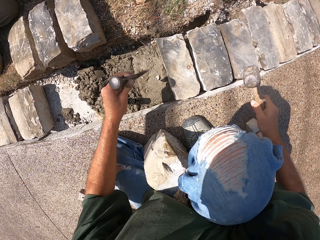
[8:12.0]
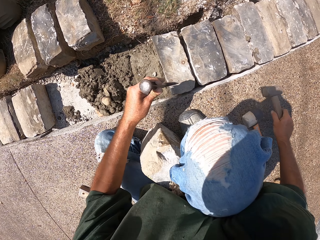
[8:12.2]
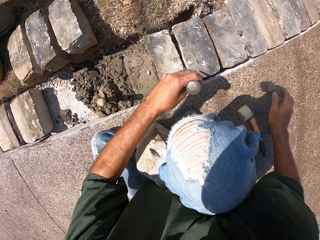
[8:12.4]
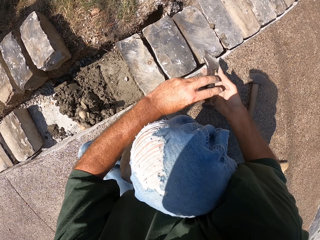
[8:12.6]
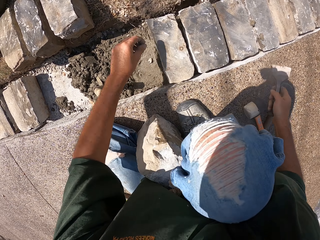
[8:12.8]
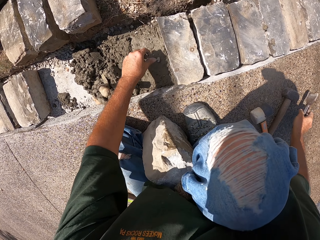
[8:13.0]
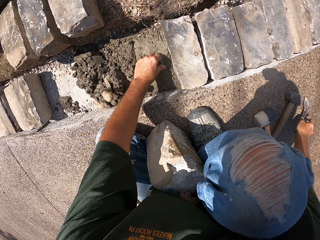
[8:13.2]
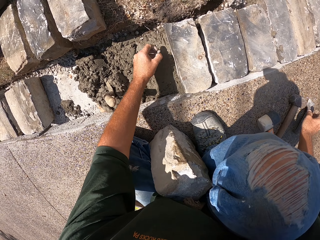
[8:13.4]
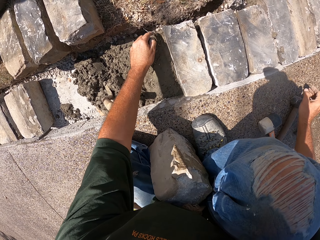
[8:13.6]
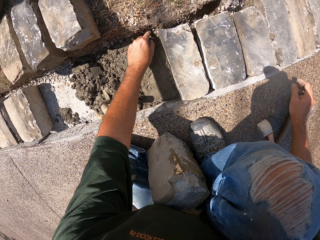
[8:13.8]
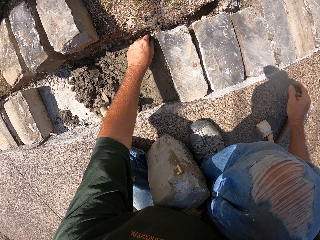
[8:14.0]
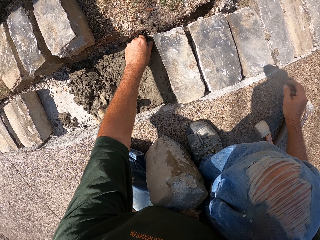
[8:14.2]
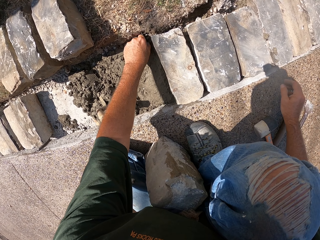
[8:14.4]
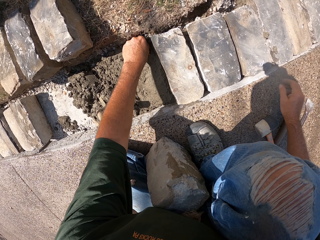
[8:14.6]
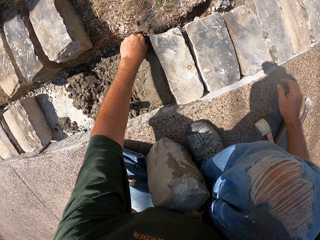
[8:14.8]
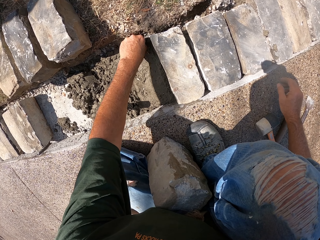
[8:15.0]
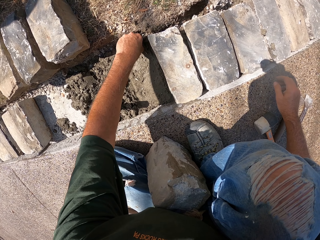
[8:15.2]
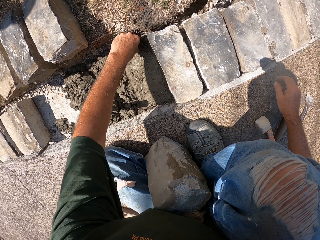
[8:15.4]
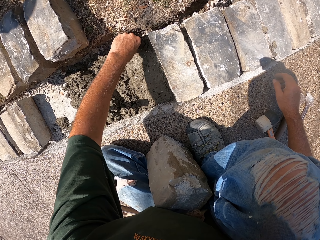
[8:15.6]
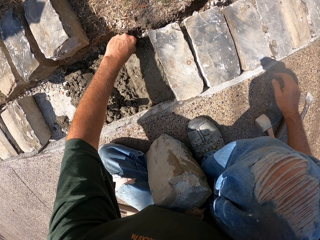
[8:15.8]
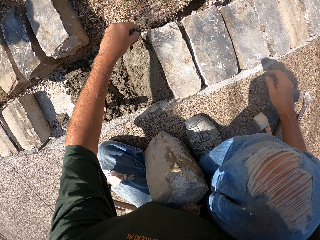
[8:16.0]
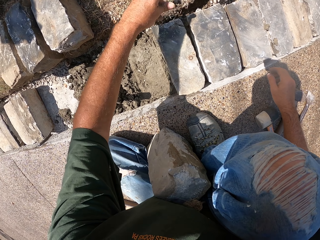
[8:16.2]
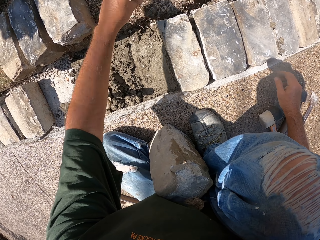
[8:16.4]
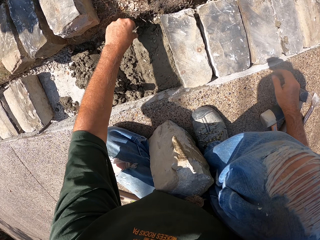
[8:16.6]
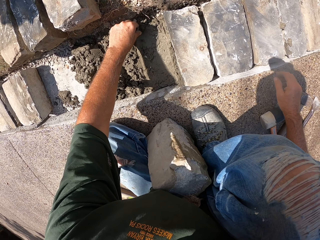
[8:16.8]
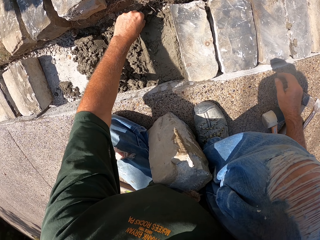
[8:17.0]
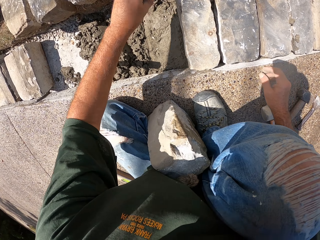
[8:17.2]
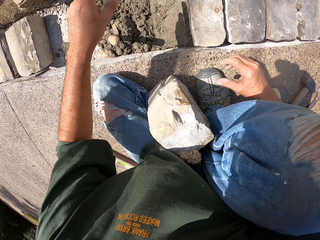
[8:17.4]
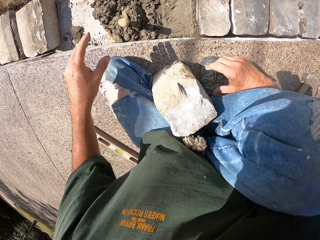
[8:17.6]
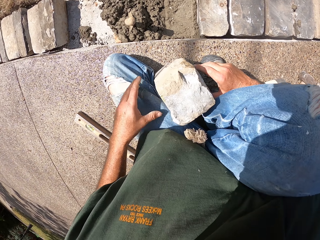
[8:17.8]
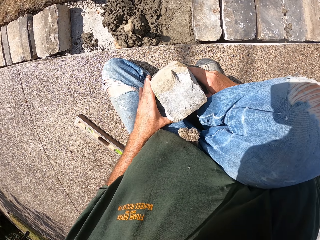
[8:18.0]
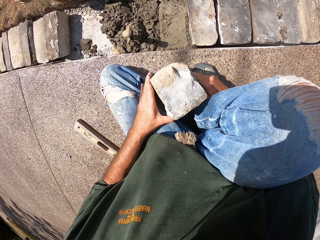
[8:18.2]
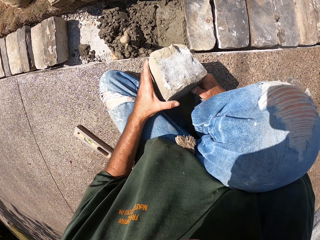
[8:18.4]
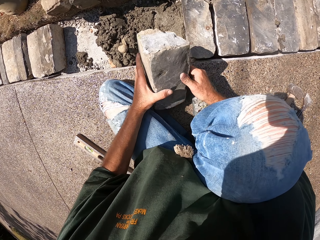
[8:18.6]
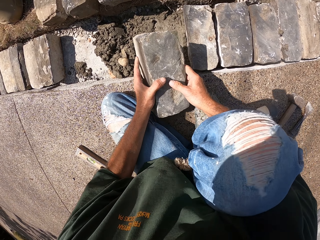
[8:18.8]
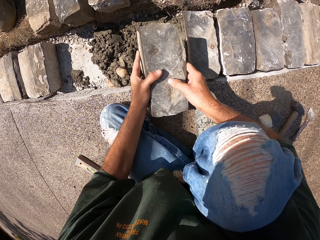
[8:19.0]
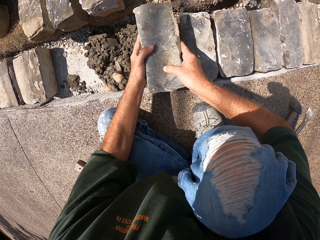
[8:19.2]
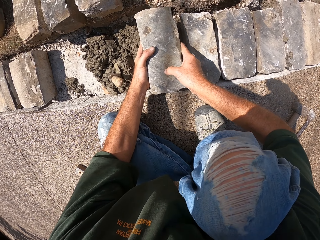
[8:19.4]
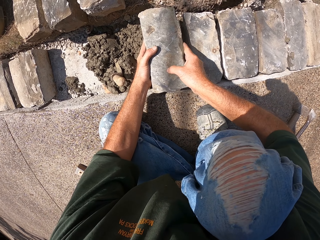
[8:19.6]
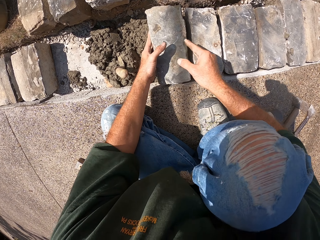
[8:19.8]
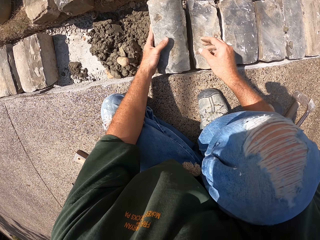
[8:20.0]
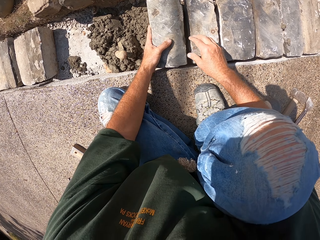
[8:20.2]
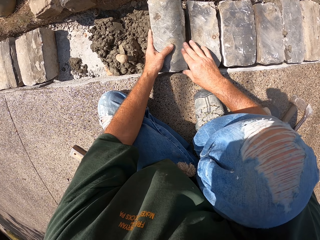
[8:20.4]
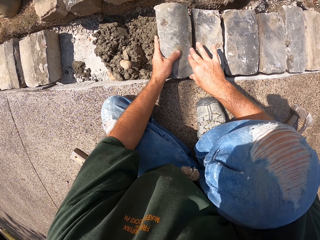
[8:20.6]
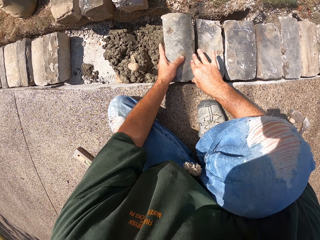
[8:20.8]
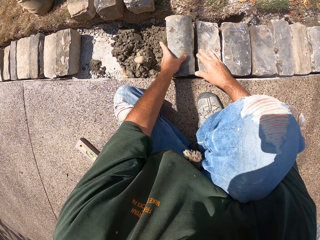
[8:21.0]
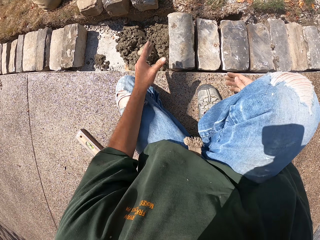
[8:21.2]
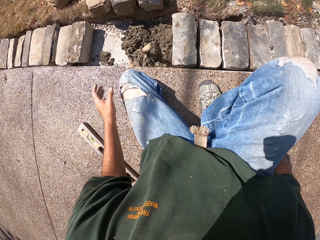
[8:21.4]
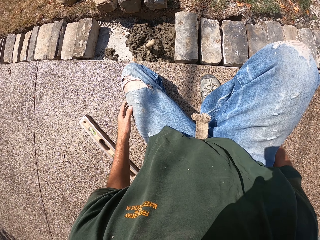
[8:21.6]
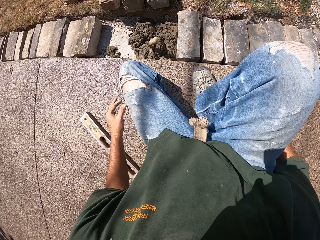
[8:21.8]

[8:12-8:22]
The camera wearer puts the hammer down and puts the chisel down. They collect a small stone from the furrow. They remove hard soil by hand. They pick up a stone block and put the stone block on the mortar in the furrow.

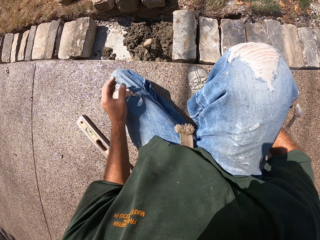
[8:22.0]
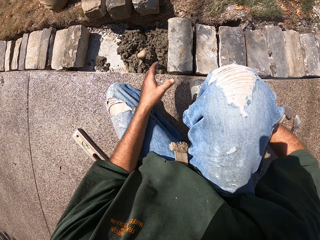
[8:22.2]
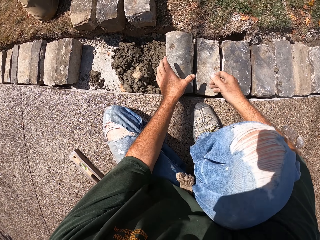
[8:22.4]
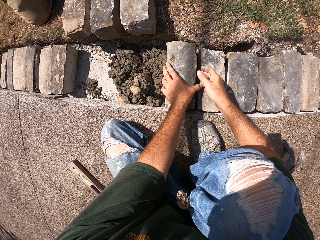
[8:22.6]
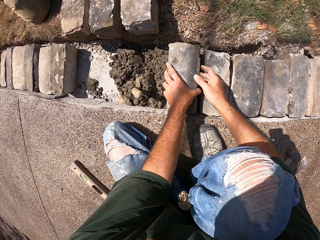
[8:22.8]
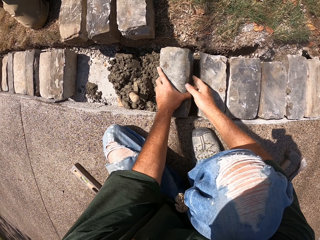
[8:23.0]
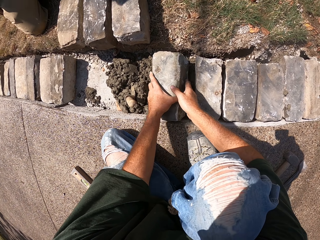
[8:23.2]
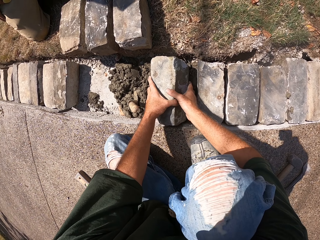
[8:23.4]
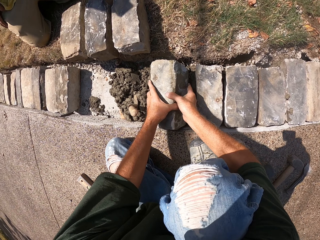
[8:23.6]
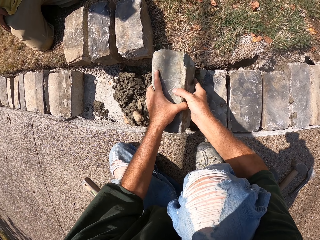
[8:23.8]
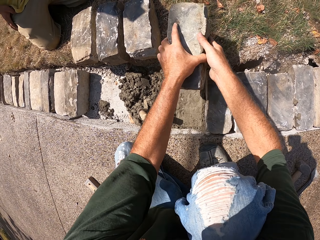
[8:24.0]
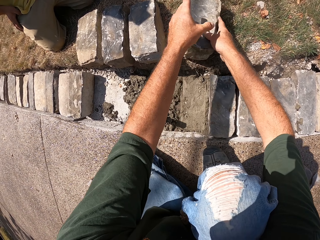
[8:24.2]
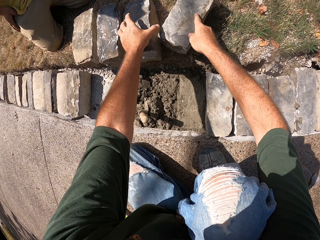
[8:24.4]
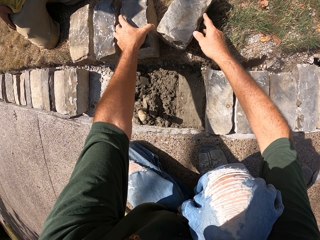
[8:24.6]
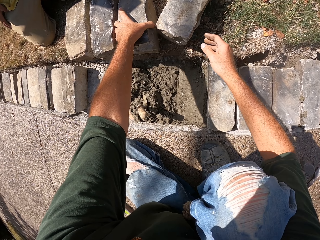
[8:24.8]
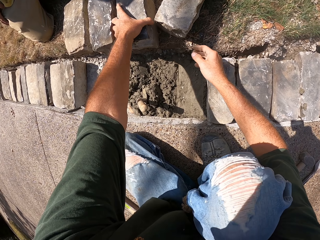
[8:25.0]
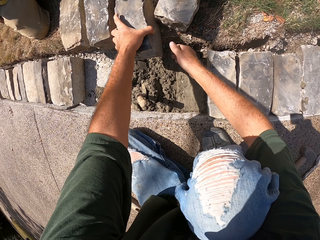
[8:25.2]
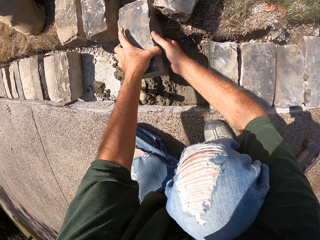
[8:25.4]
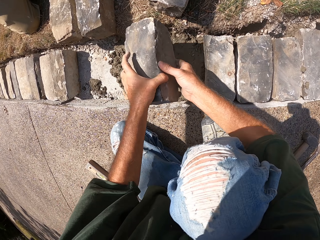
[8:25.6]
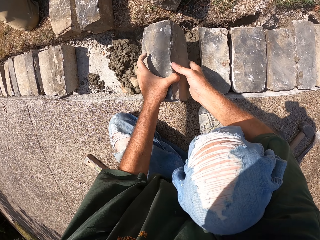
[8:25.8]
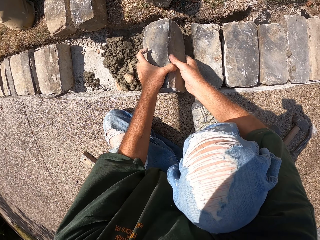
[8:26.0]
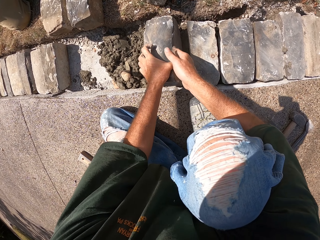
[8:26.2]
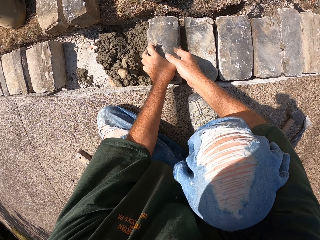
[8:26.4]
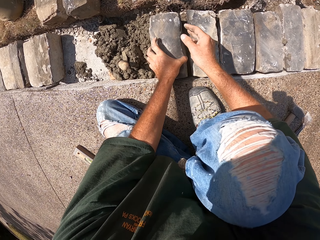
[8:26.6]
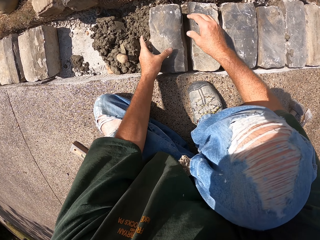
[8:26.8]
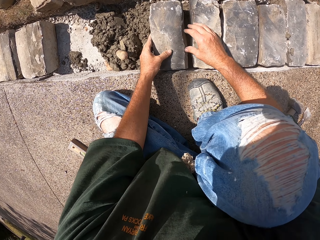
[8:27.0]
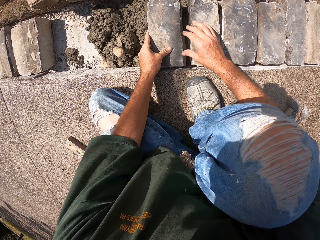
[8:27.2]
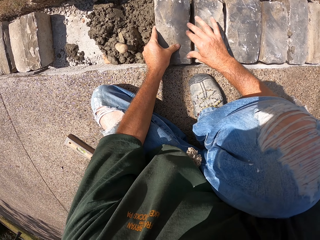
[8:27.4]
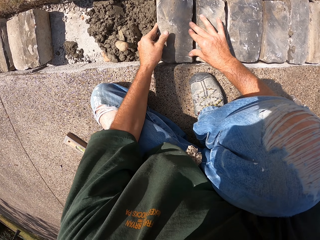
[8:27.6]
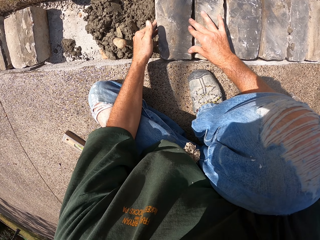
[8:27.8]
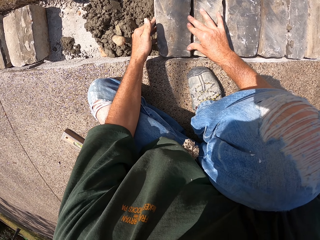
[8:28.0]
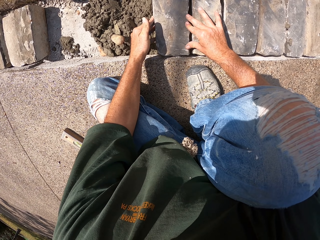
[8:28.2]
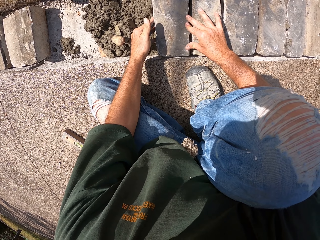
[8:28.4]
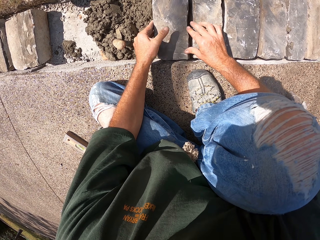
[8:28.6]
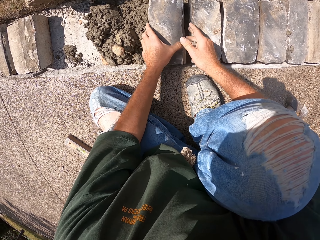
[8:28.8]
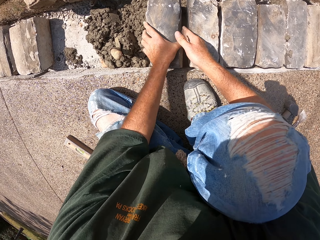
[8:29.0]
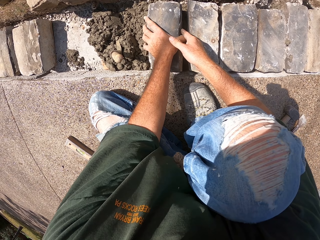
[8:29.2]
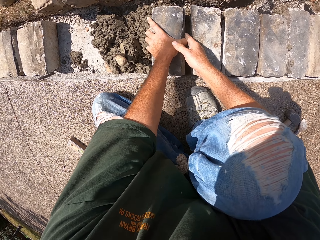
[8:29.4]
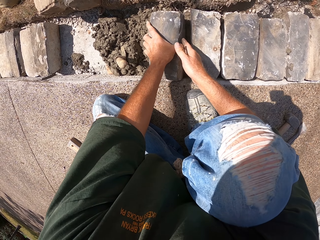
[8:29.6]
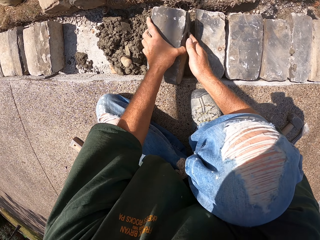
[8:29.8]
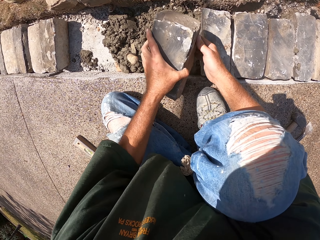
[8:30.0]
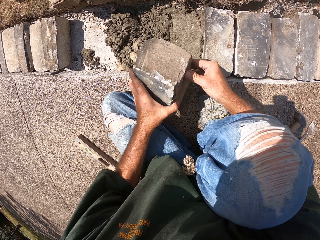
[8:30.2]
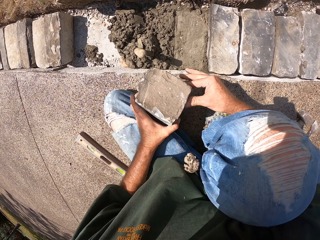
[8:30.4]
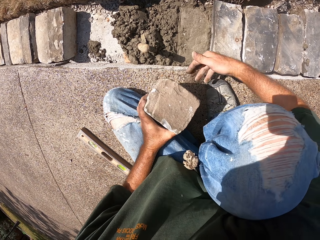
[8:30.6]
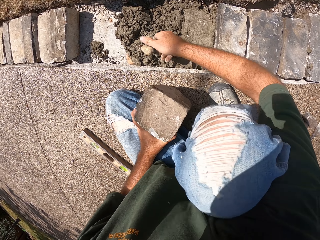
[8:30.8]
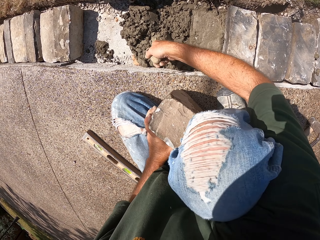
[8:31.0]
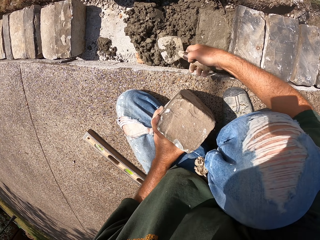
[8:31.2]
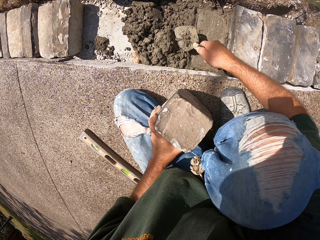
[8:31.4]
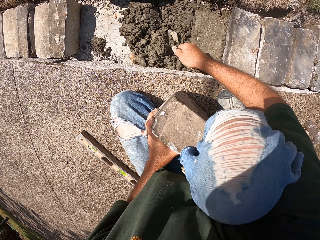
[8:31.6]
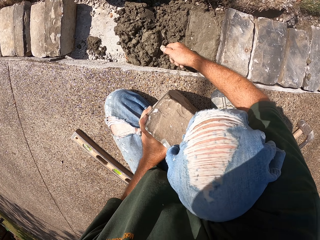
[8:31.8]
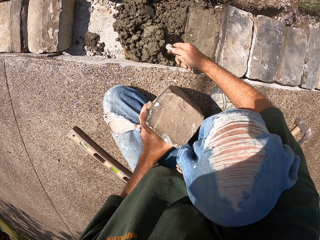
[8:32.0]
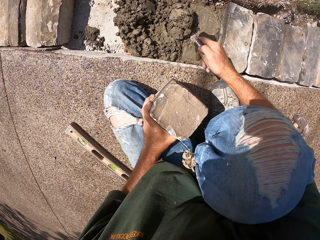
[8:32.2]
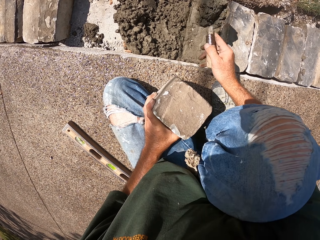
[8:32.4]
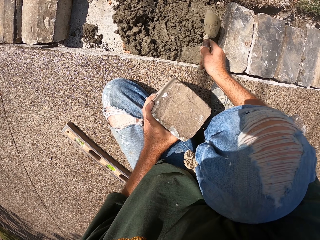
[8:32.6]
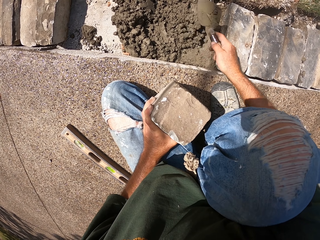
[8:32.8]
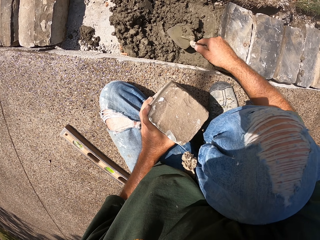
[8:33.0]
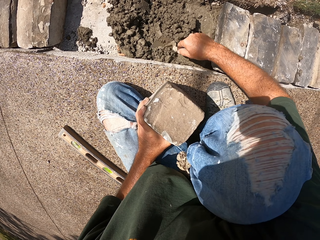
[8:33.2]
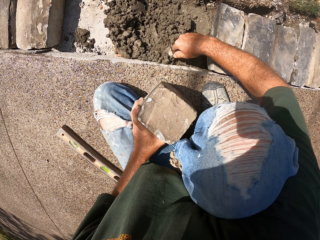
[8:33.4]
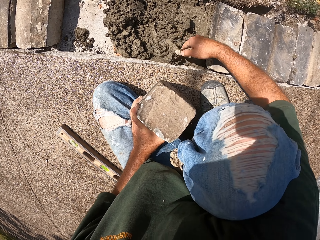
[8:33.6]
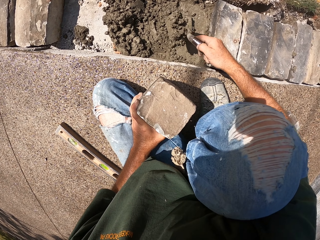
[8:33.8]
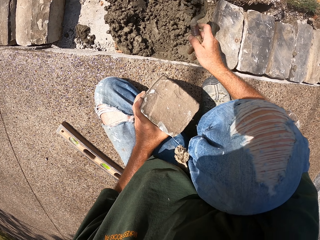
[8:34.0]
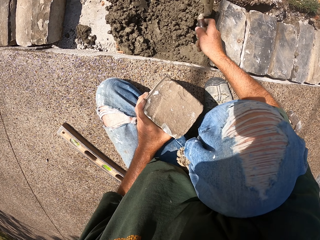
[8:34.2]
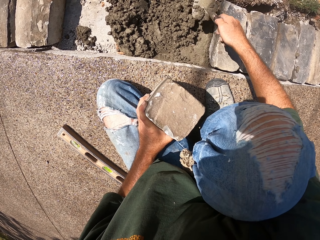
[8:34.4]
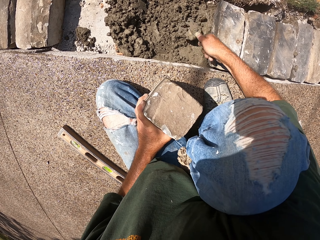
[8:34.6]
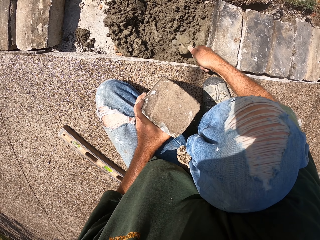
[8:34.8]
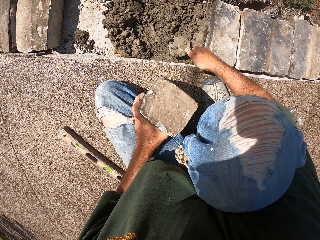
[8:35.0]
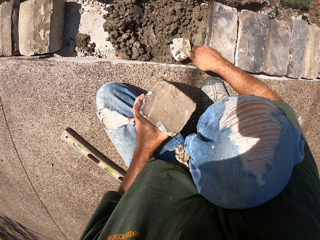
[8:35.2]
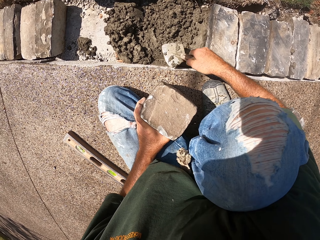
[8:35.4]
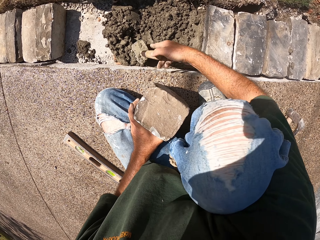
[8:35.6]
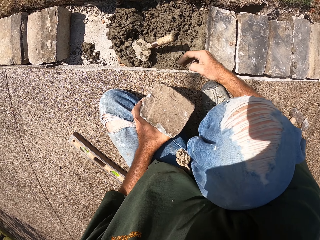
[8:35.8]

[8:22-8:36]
The camera wearer removes a stone from the furrow. They put the stone down. They put a stone block on the mortar in the furrow. They remove the stone from the furrow. They spread the mortar in the furrow with a trowel.
